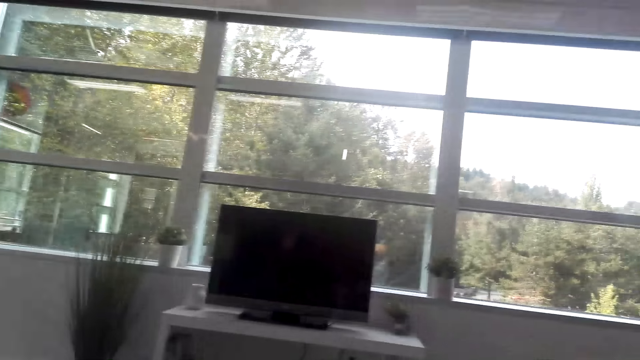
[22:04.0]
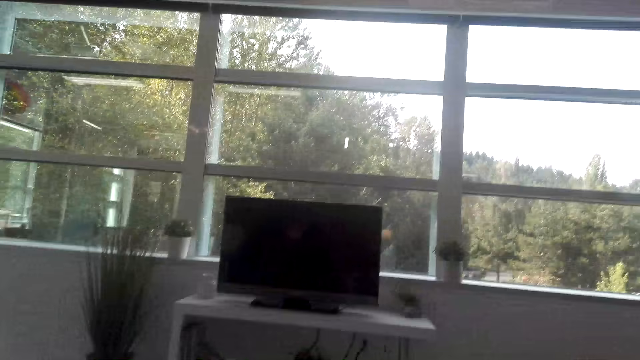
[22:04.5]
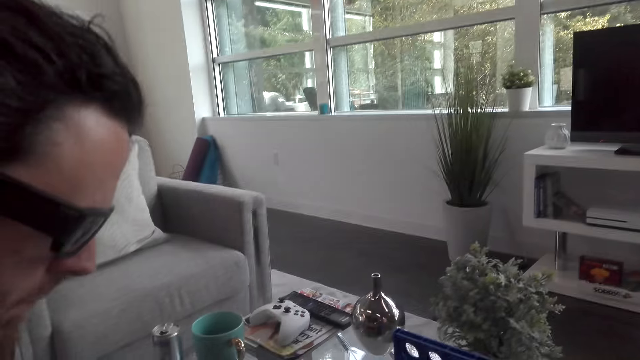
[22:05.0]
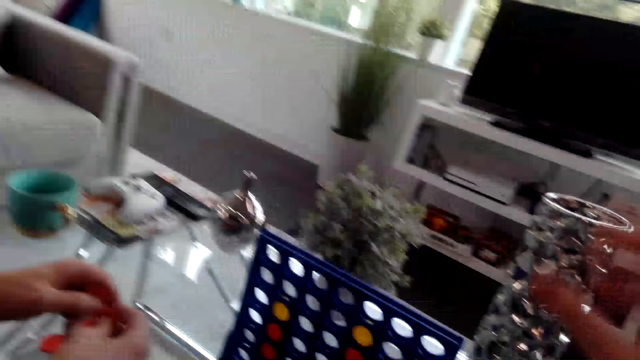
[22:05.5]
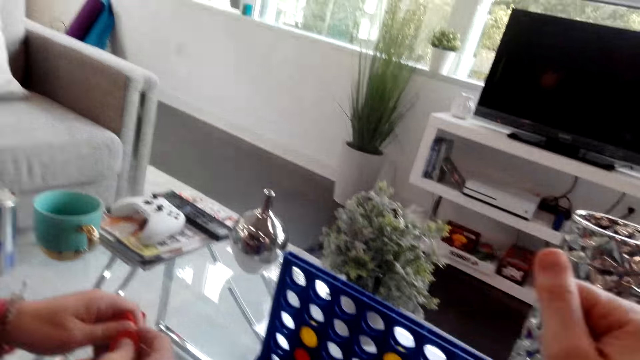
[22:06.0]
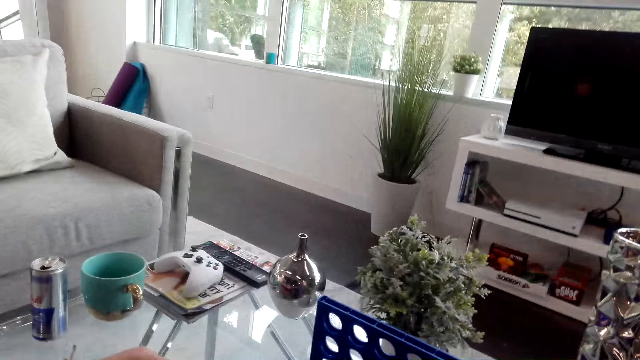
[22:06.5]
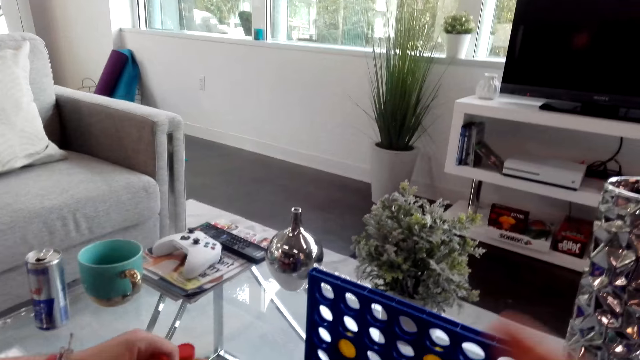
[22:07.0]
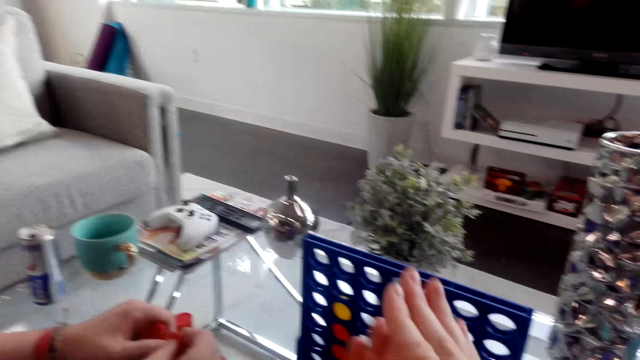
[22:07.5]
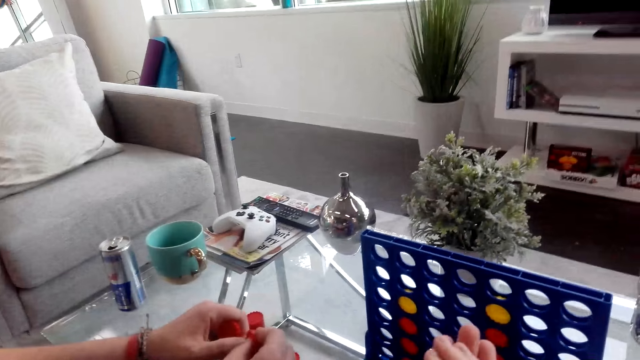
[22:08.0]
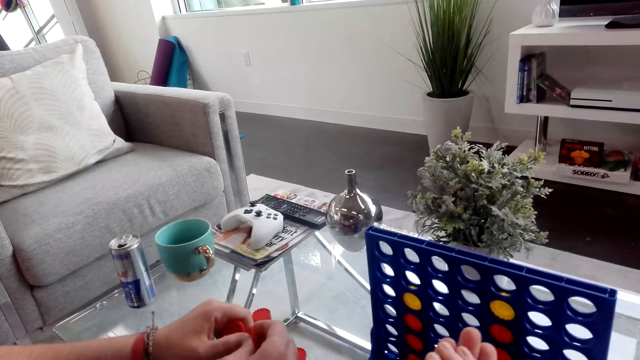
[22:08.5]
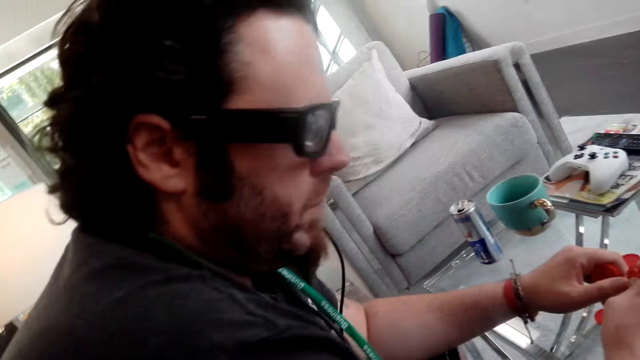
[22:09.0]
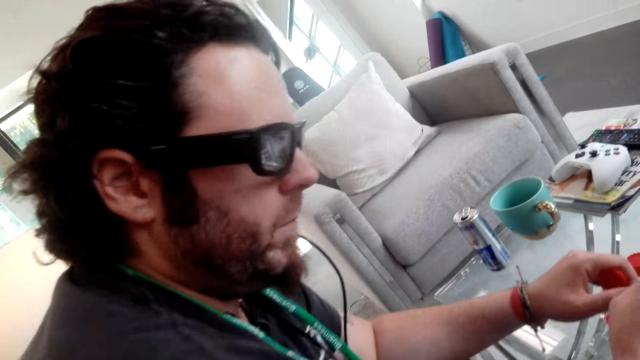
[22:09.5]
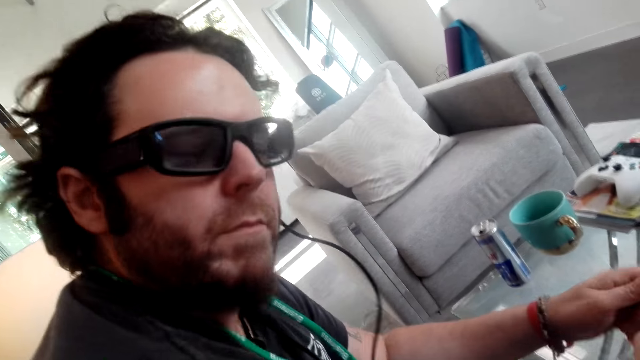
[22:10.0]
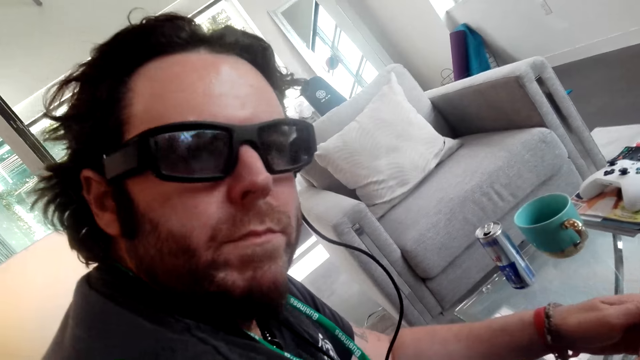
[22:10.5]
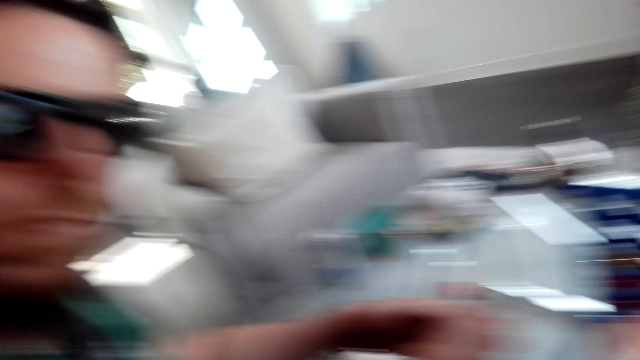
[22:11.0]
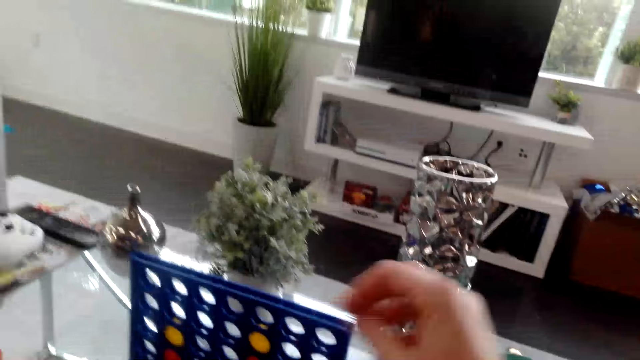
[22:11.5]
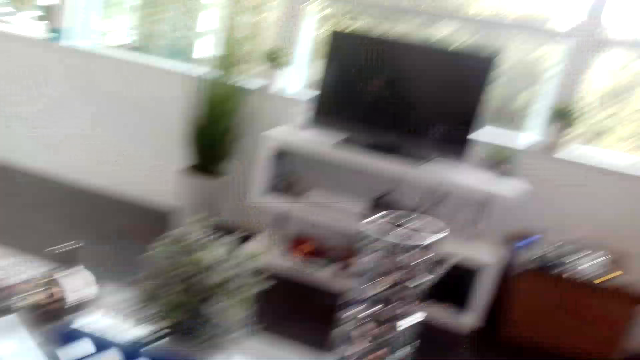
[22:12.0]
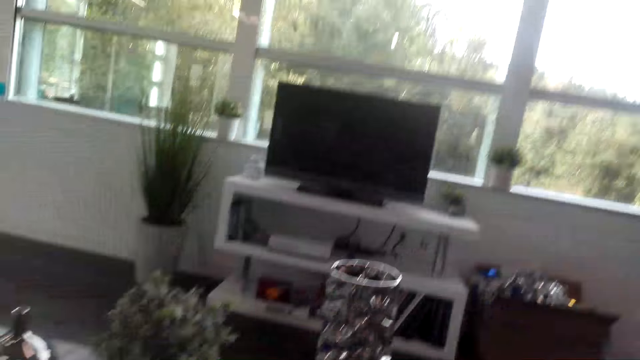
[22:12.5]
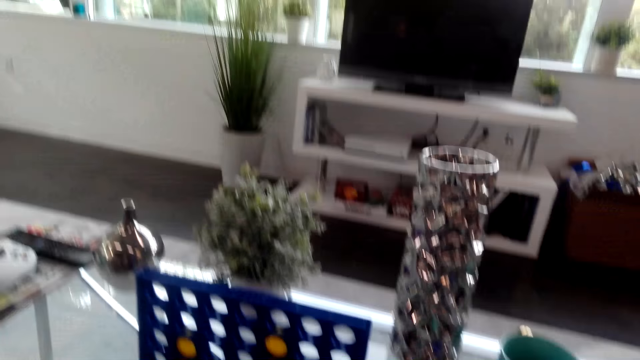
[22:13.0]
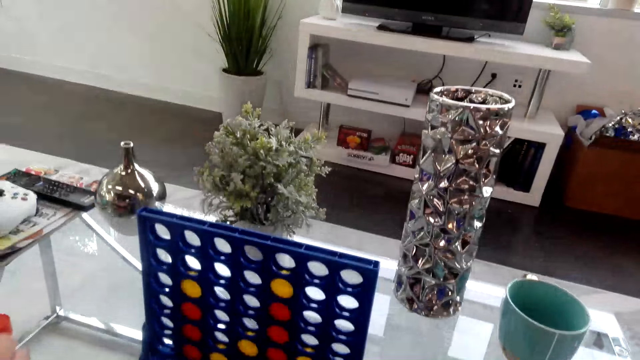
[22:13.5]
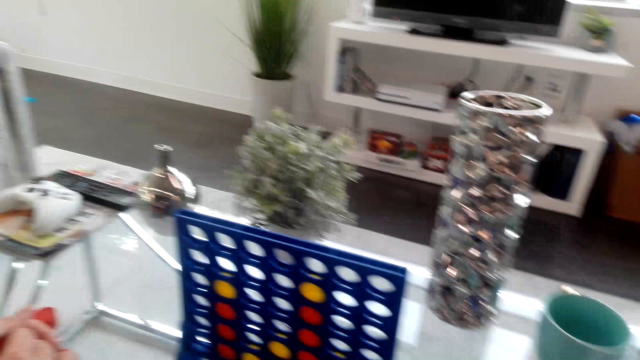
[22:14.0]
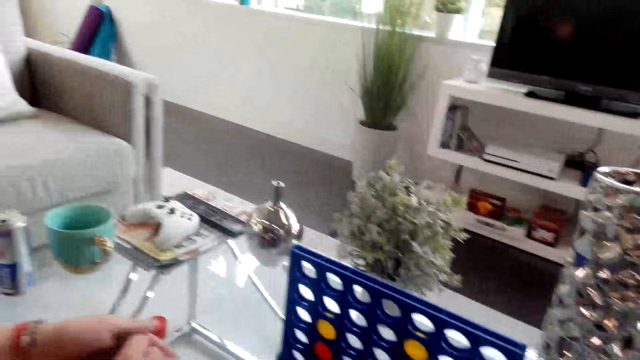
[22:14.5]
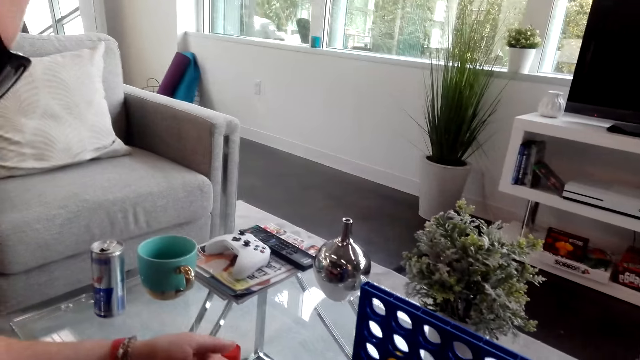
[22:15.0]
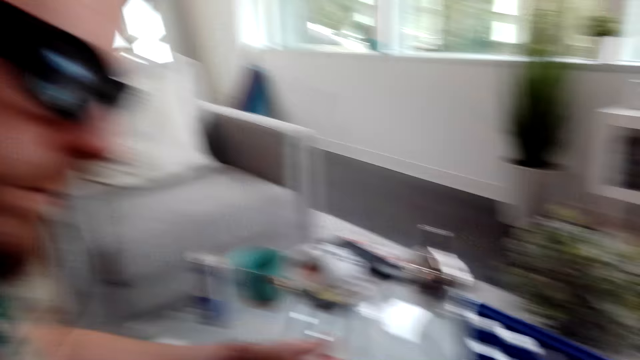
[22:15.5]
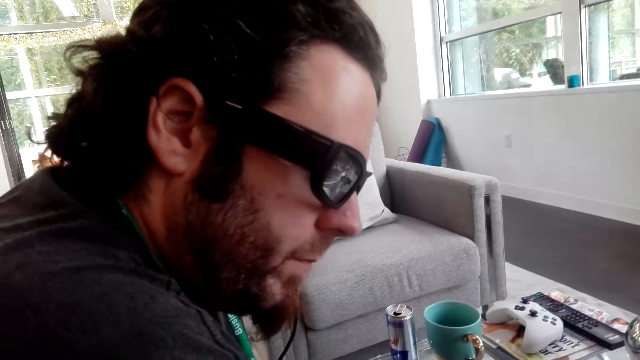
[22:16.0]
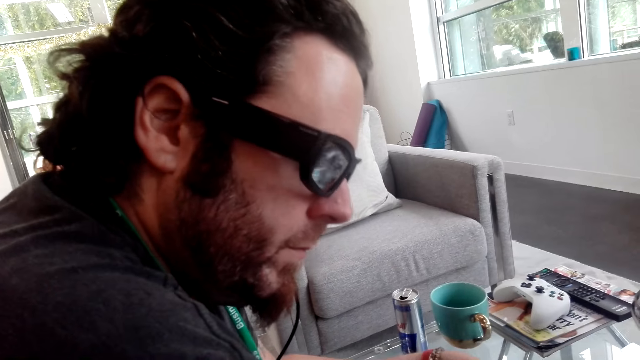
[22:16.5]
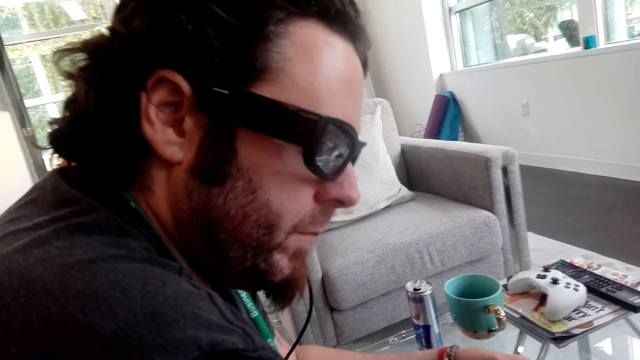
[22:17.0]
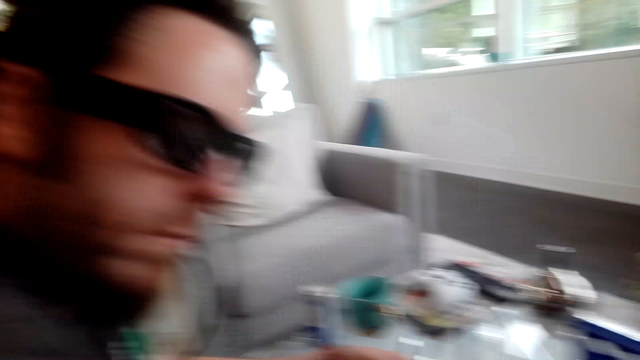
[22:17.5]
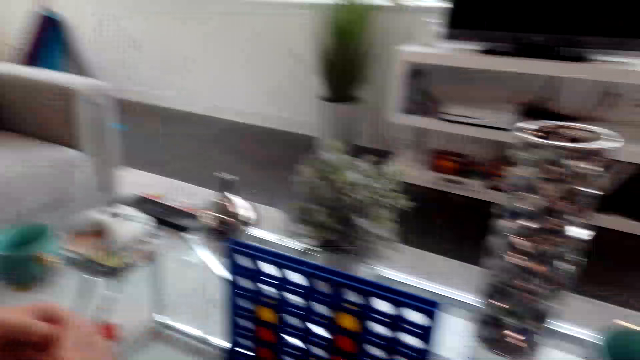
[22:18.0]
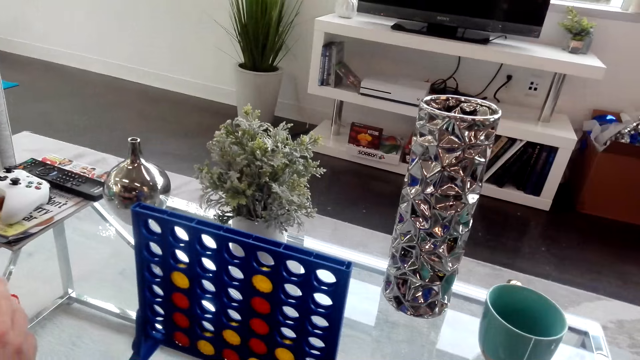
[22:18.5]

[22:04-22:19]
The camera wearer looks around the window. She moves her right hand. She converses with a person. She plays the Candyland board game.

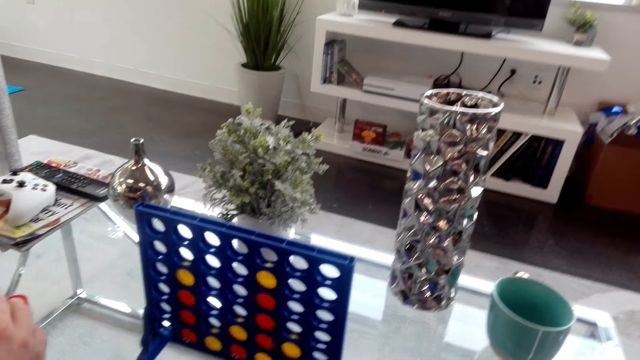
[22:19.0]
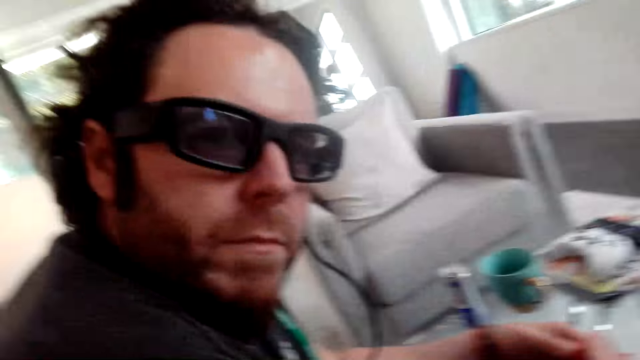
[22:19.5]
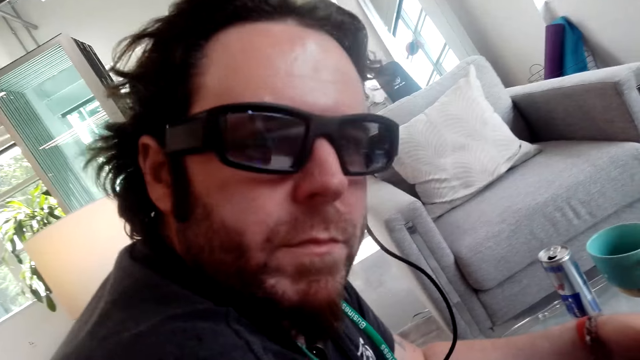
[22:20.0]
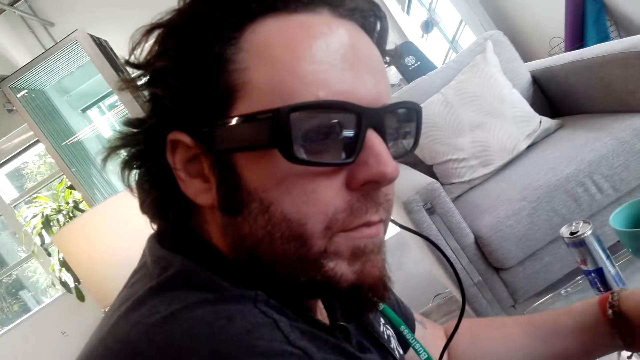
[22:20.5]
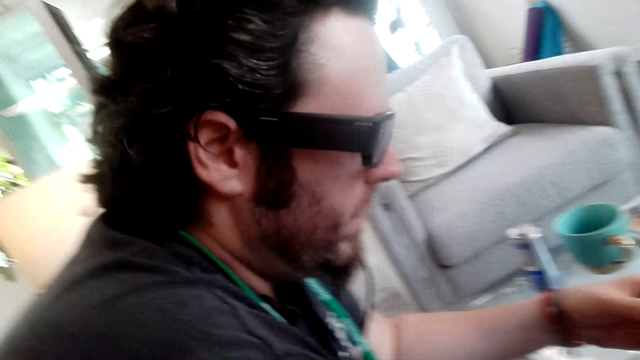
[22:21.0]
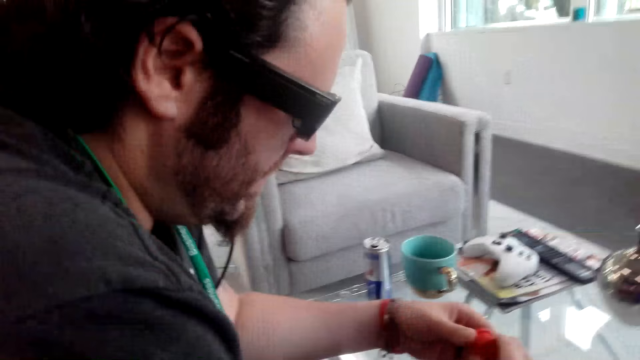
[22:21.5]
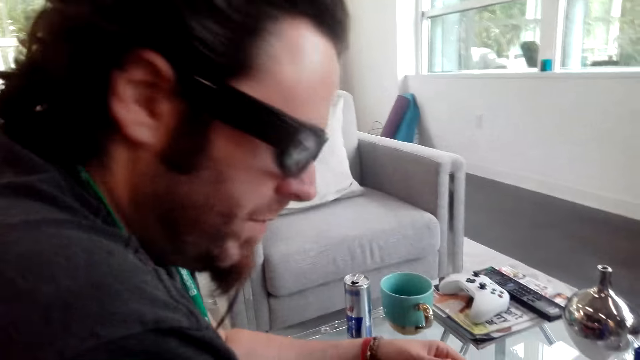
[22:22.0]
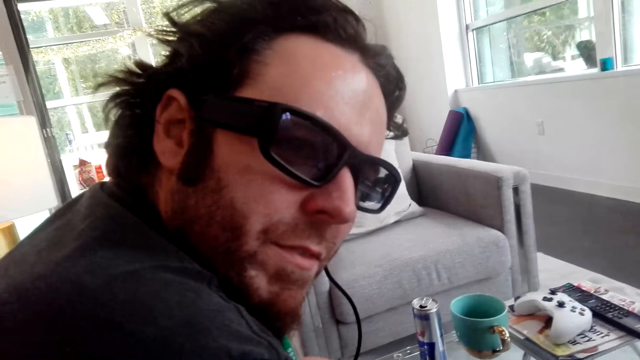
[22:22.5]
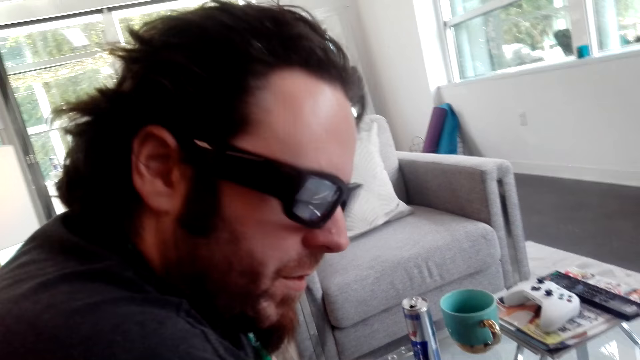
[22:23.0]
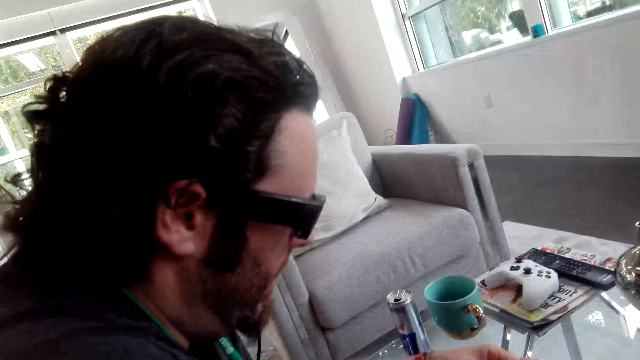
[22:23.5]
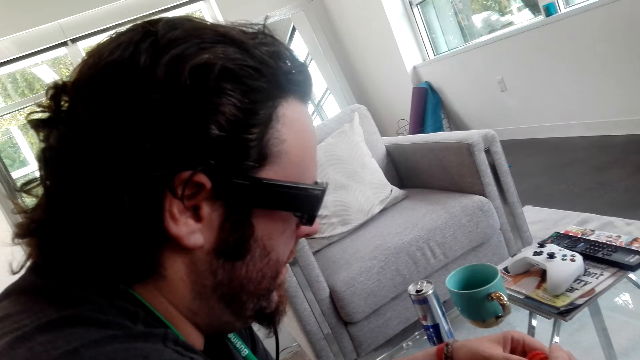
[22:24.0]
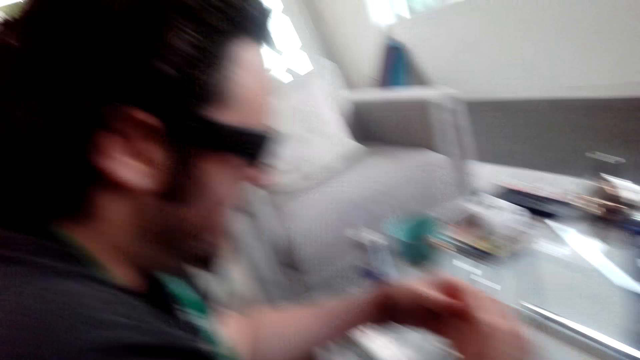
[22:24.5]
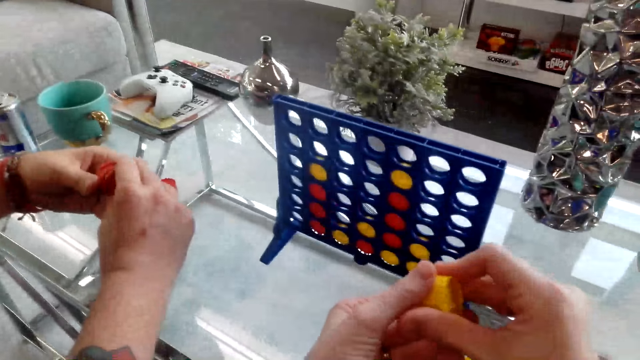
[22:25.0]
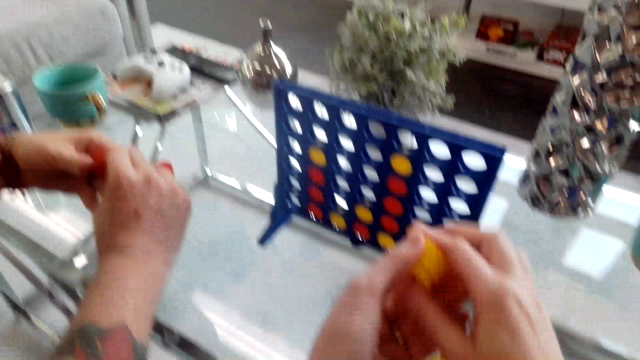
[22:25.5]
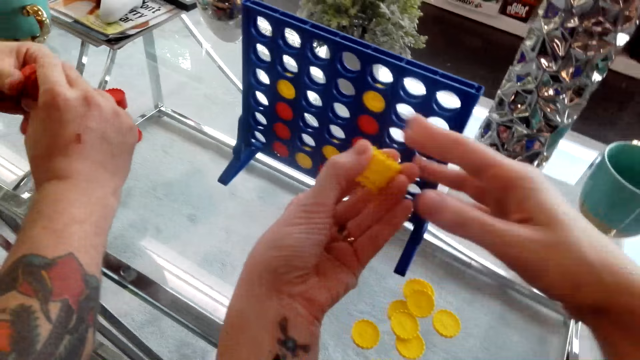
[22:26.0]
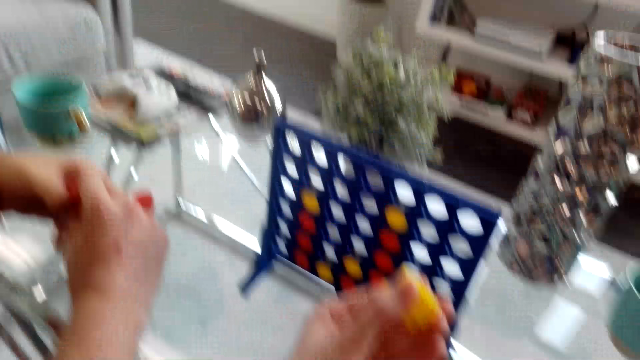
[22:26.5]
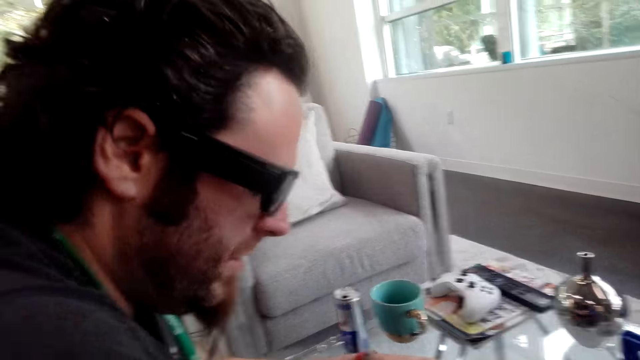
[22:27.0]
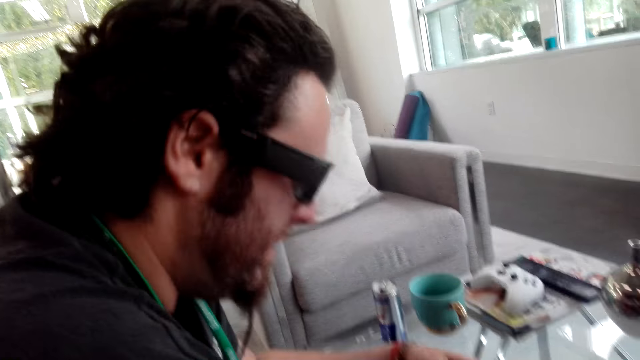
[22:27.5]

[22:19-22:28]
The camera wearer holds the yellow plastic chips with her hands.
